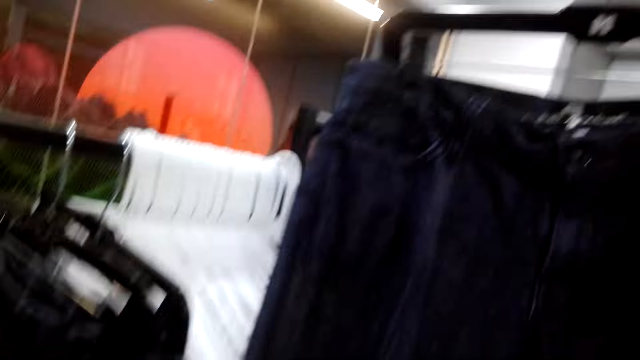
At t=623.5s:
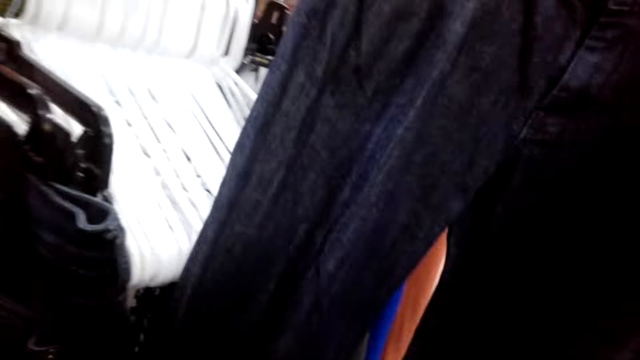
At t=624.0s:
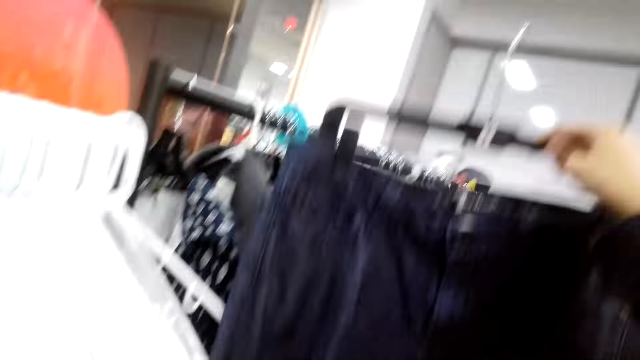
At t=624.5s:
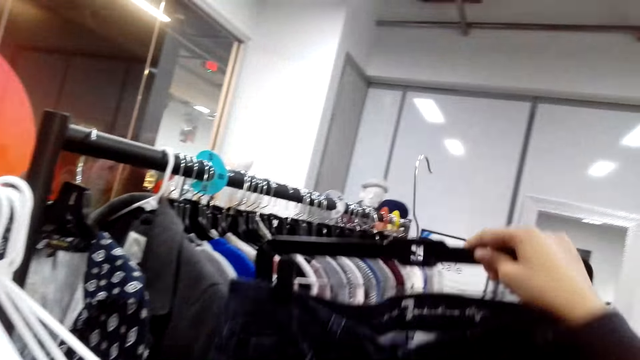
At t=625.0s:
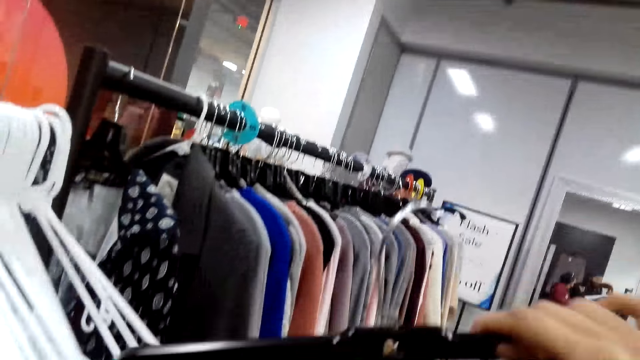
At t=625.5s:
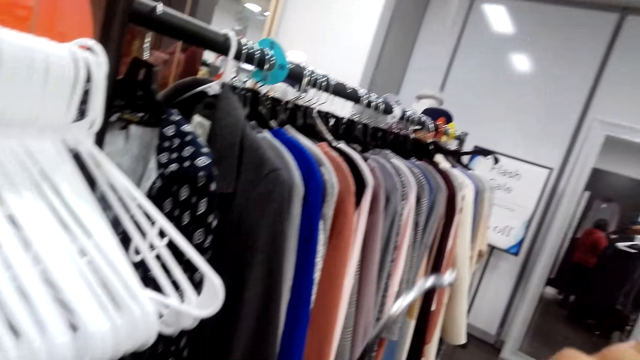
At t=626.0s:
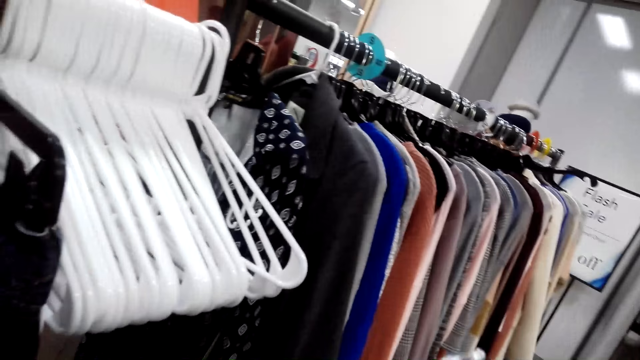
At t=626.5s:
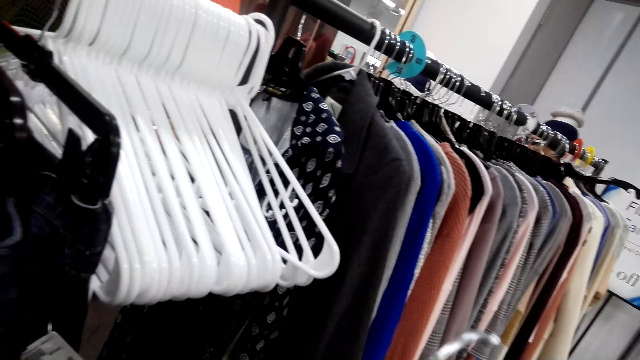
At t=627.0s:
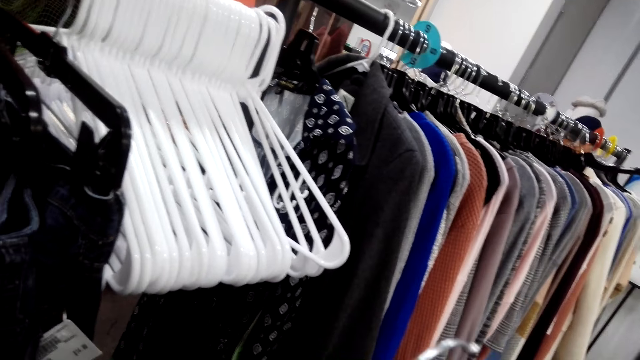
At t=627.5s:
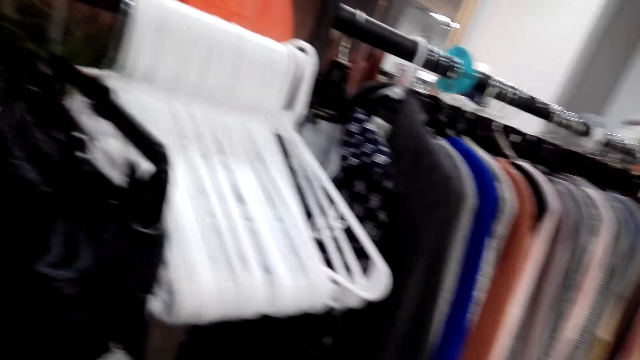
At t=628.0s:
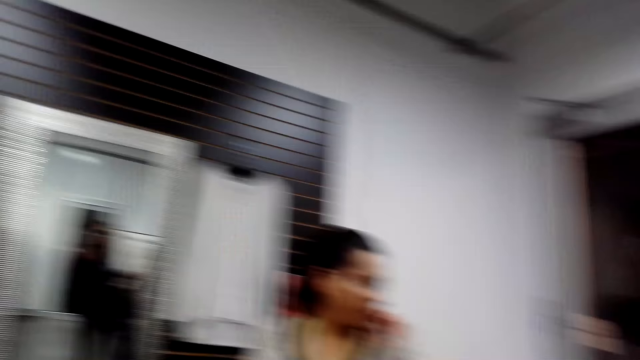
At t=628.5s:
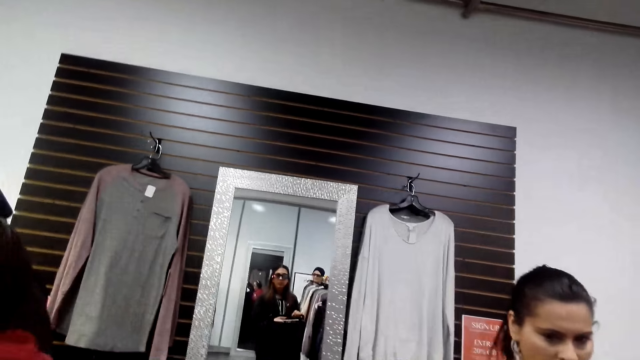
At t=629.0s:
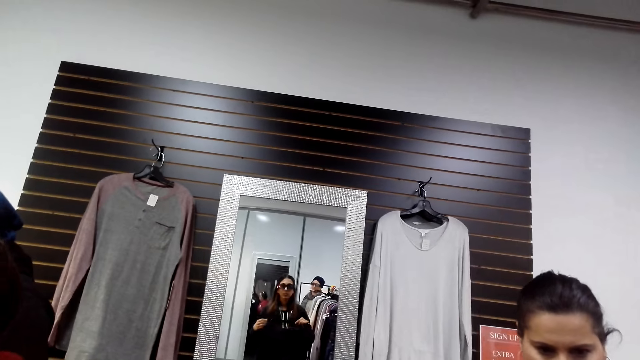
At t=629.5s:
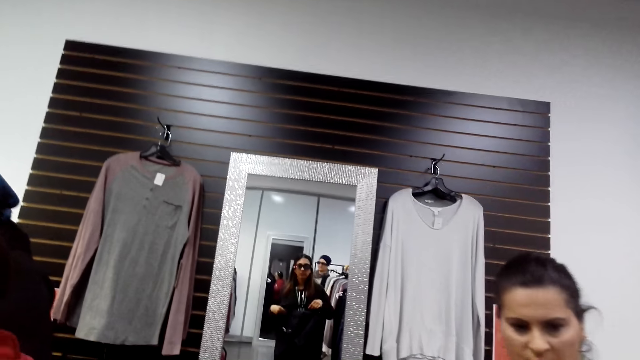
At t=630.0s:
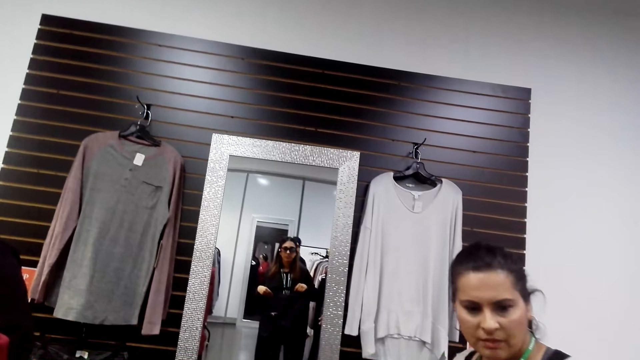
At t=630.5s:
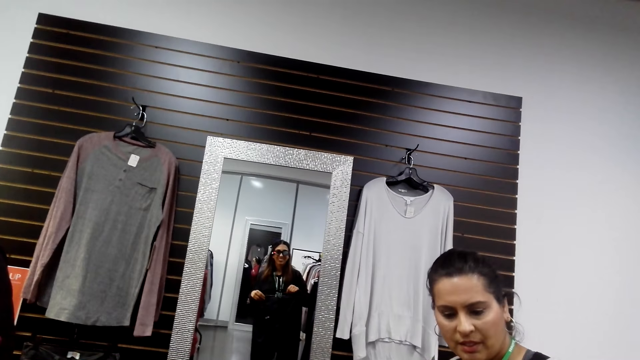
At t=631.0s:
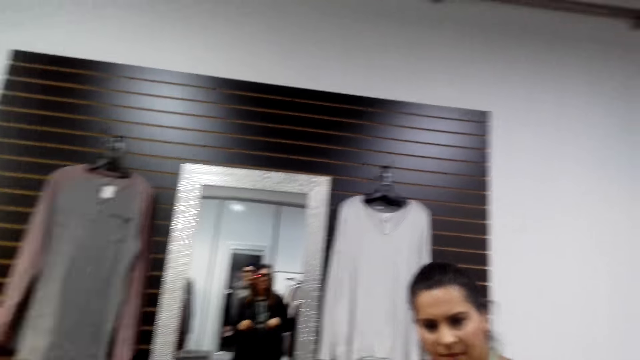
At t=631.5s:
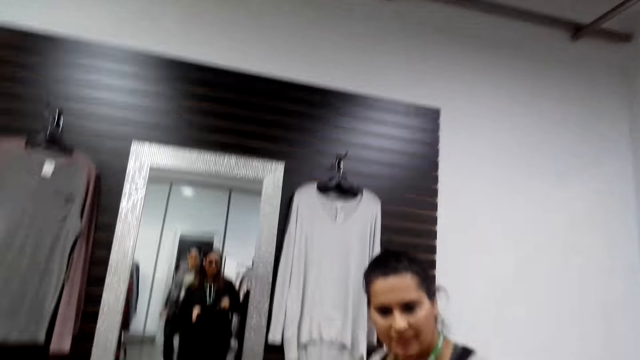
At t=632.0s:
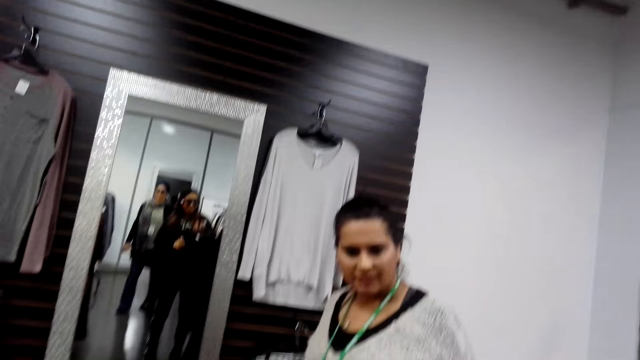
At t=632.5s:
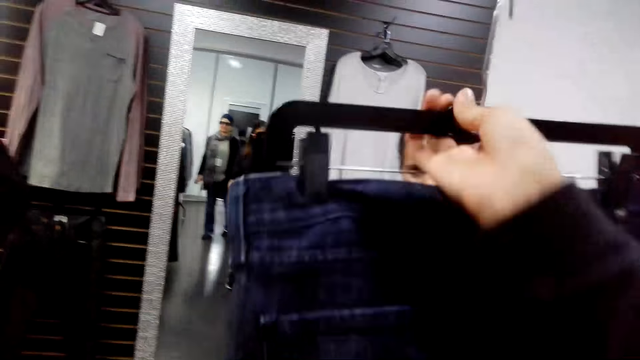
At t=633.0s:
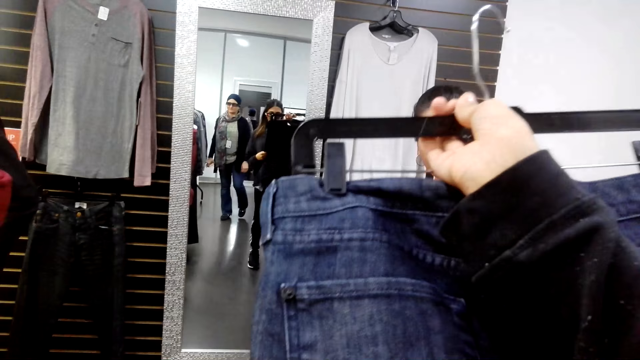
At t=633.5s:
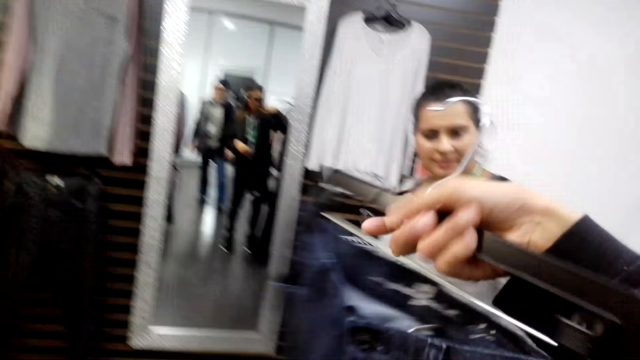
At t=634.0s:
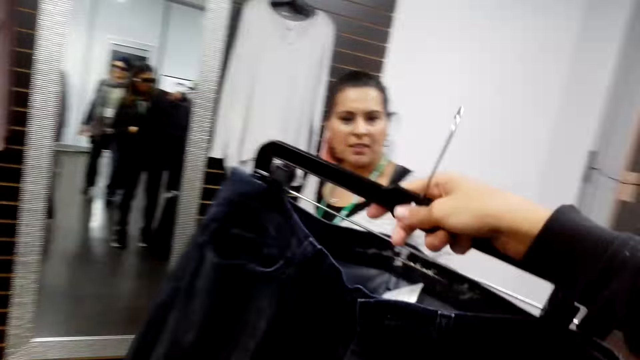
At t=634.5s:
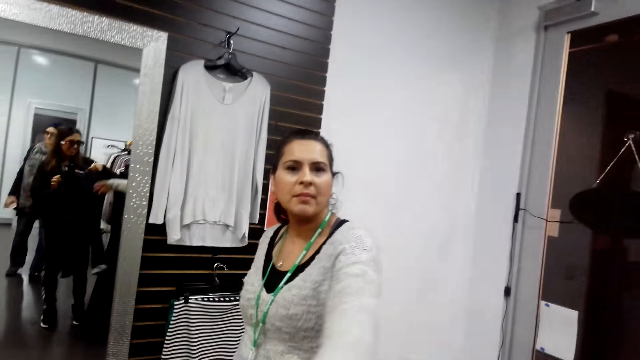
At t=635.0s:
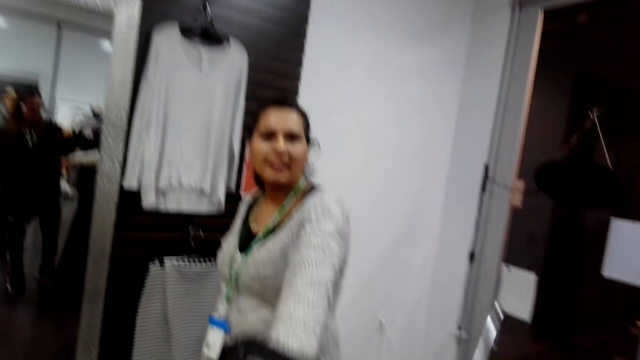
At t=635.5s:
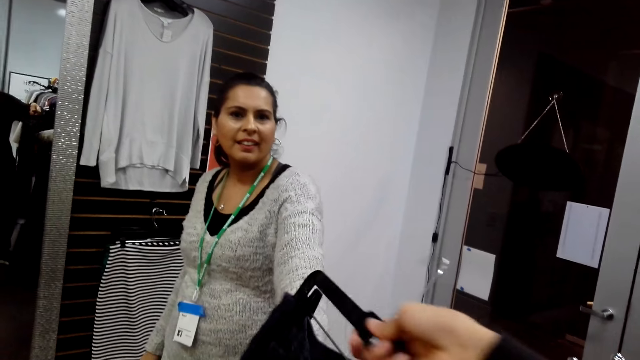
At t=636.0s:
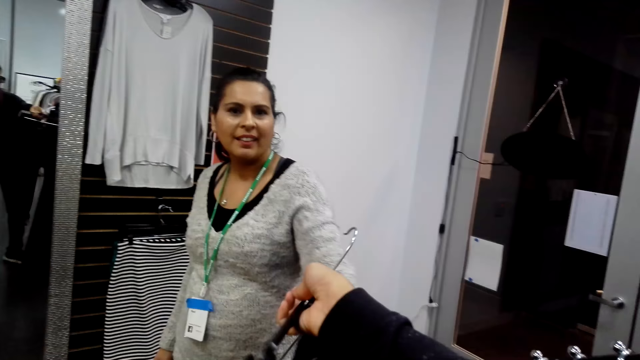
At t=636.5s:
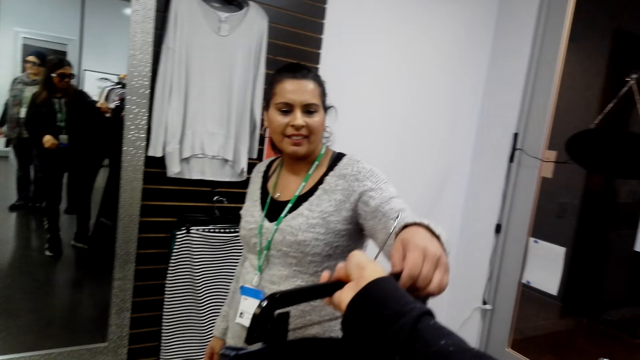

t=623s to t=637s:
The camera wearer holds a piece of cloth. They lift the jeans trouser and look at the jeans trouser. They look at the cloth rack. They turn around. They look at the mirror. A lady looks at the cloth. The camera wearer lifts the jeans trouser. They look at the jeans trouser. They turn the jeans trouser around. They look at the lady. The lady talks to the camera wearer.

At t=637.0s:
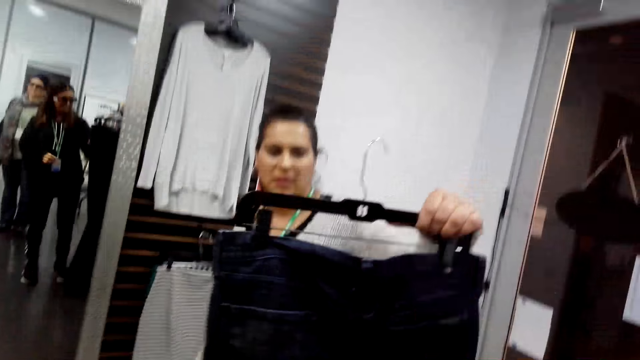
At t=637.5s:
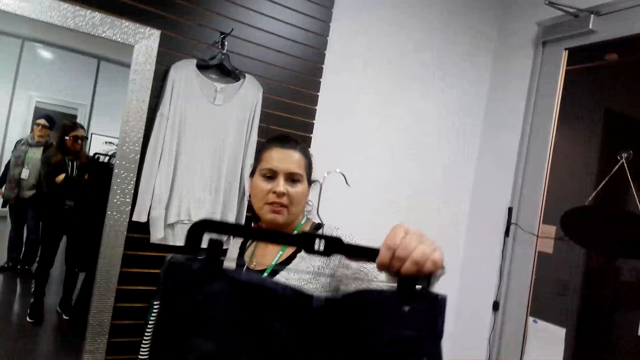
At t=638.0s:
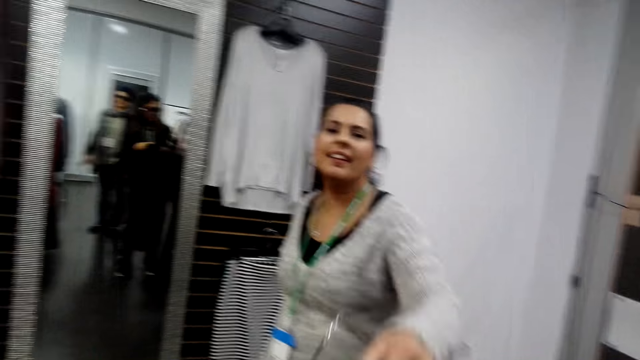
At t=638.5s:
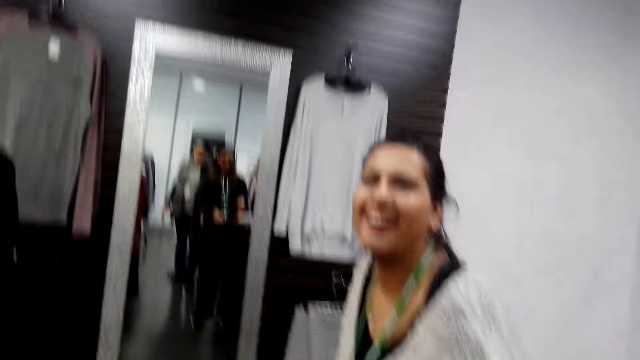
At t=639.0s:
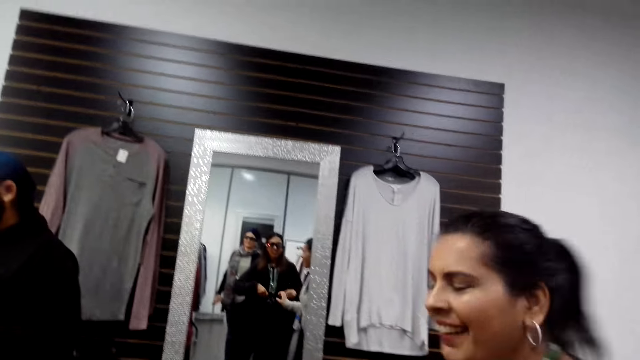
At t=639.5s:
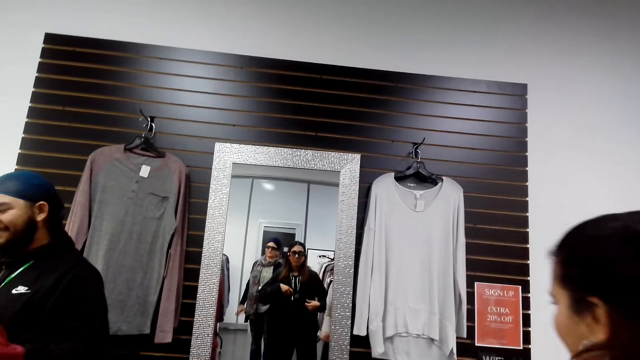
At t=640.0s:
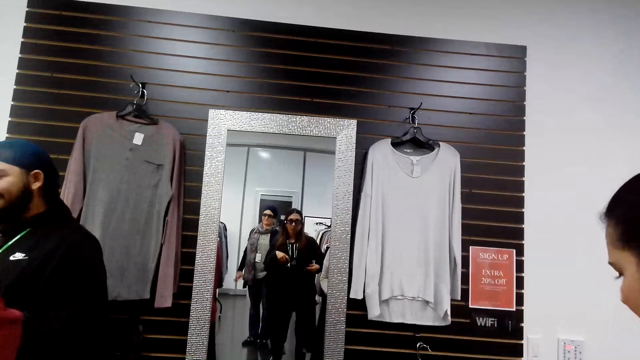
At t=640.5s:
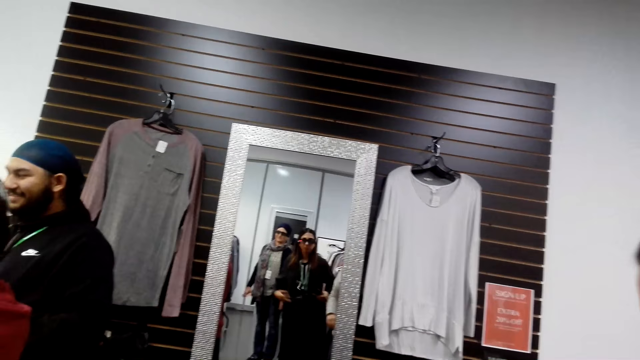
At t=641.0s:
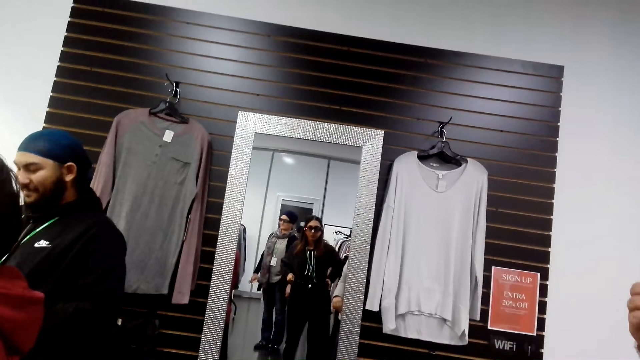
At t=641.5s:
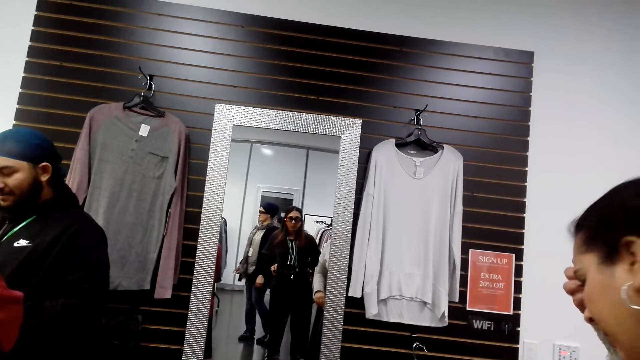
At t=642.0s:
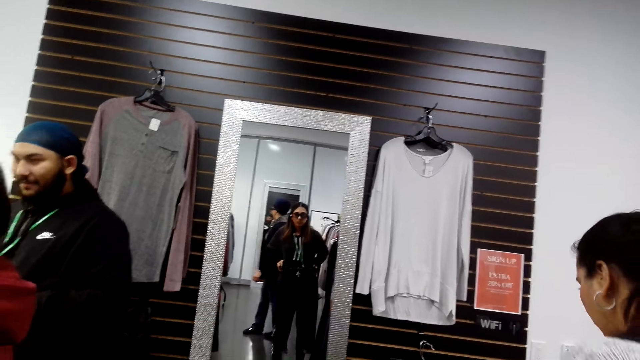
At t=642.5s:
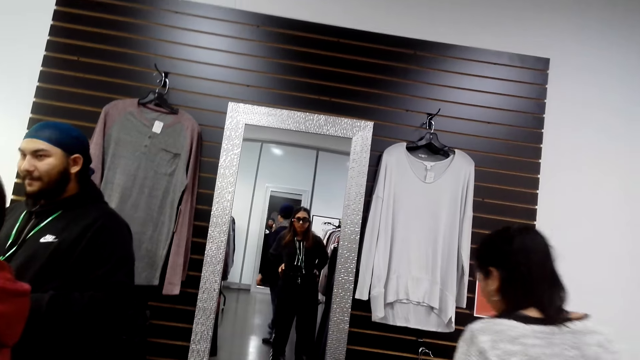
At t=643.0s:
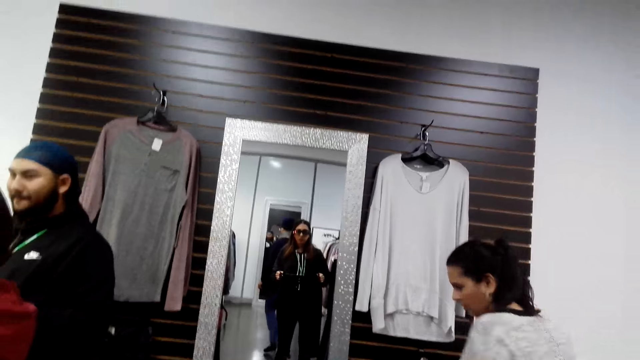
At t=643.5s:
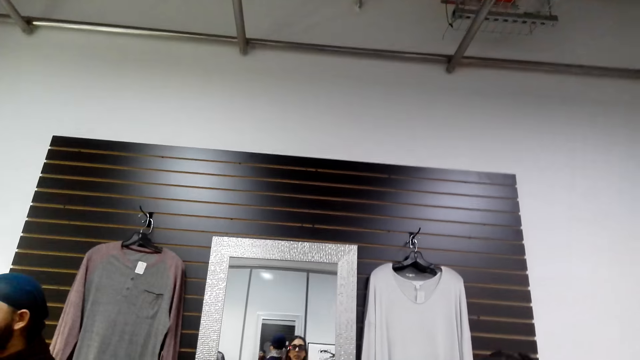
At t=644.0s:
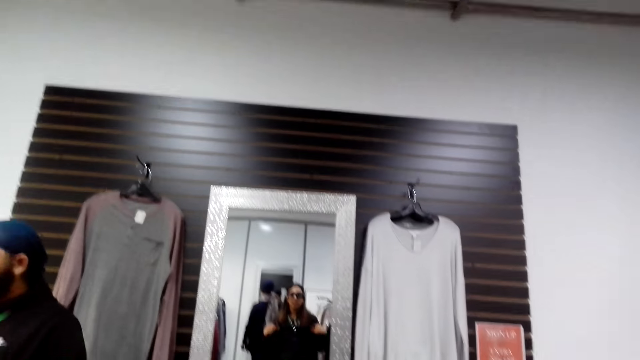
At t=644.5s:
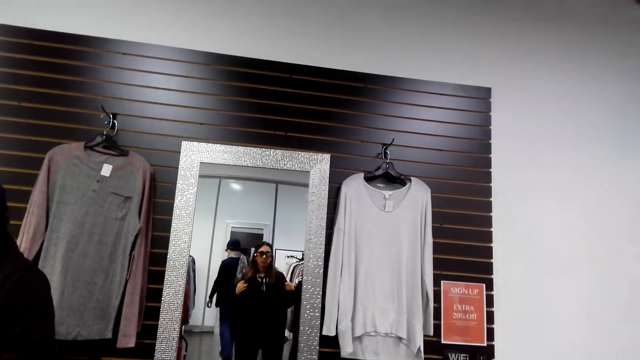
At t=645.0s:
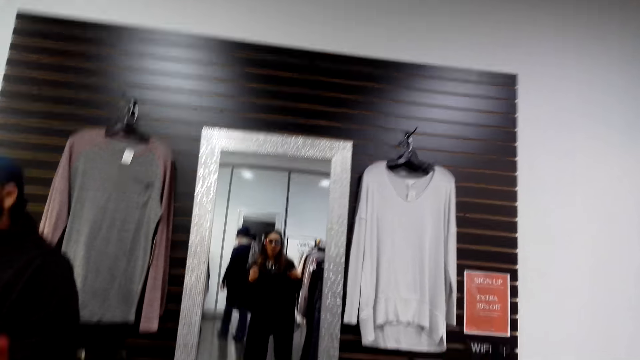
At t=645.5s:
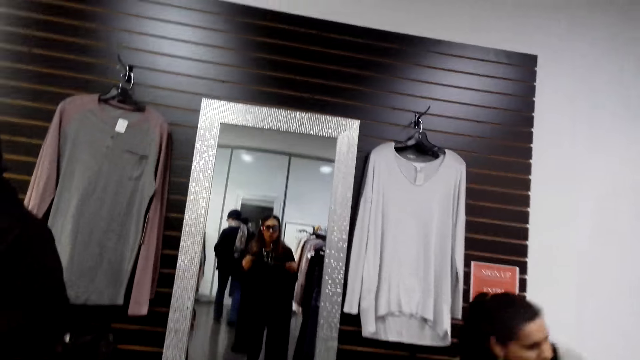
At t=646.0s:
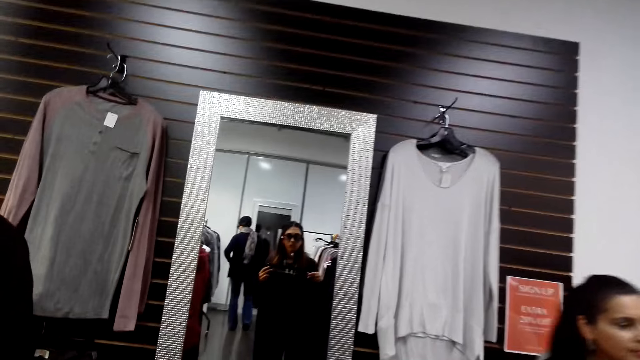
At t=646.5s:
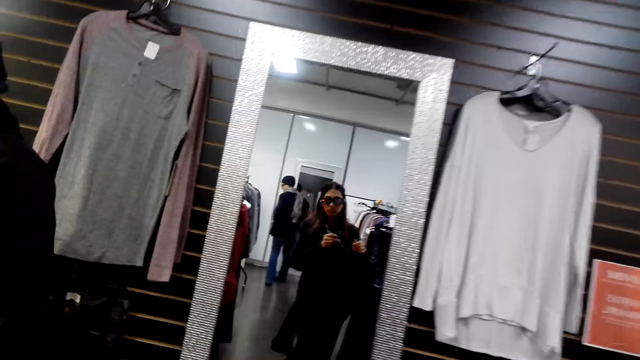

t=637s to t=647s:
The camera wearer gives a lady the jeans trouser. The lady takes the cloth from the camera wearer. The lady looks at the jeans trouser. The camera wearer takes the cloth. They look at the mirror. They fit the cloth.
